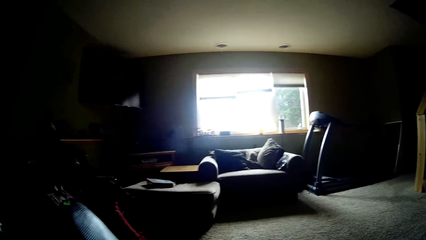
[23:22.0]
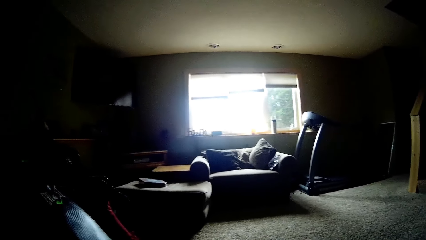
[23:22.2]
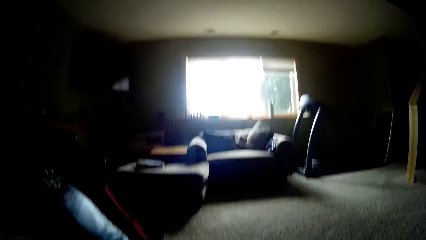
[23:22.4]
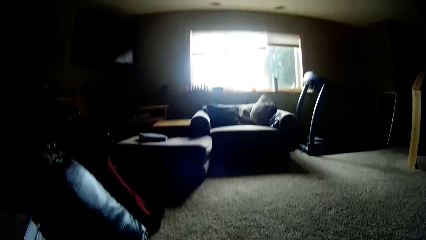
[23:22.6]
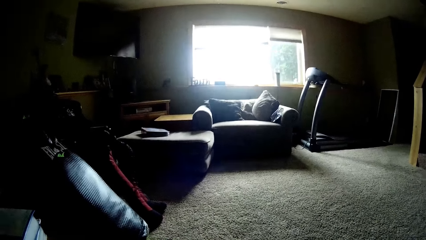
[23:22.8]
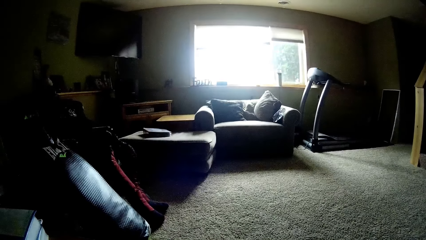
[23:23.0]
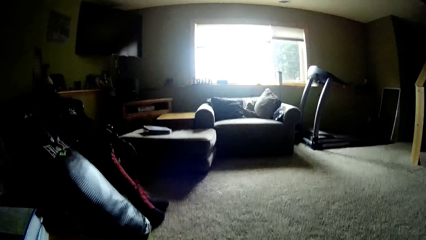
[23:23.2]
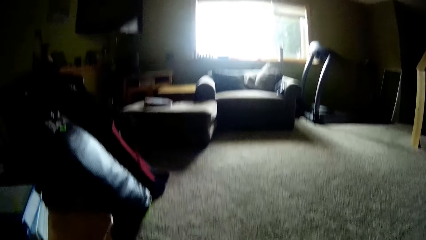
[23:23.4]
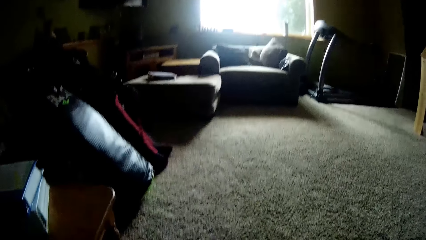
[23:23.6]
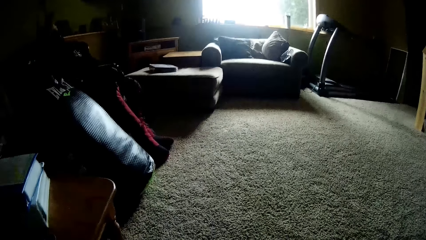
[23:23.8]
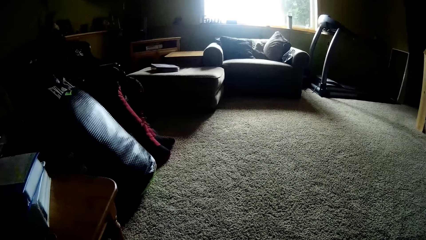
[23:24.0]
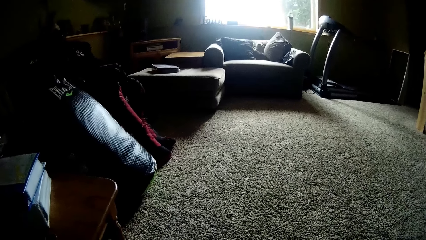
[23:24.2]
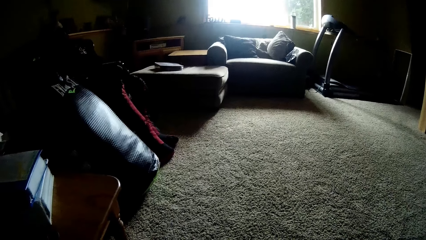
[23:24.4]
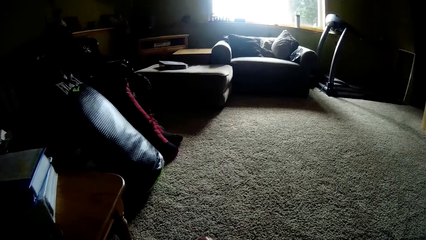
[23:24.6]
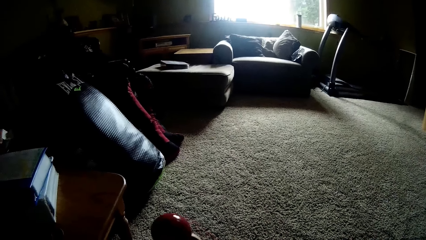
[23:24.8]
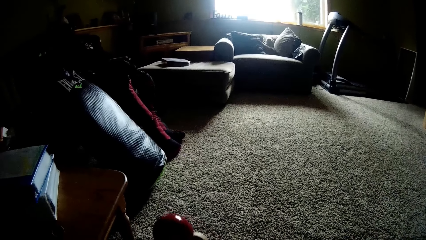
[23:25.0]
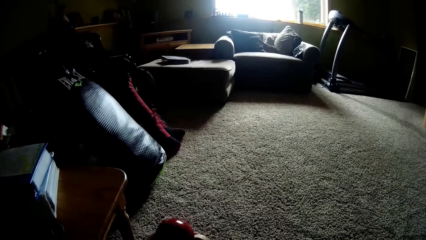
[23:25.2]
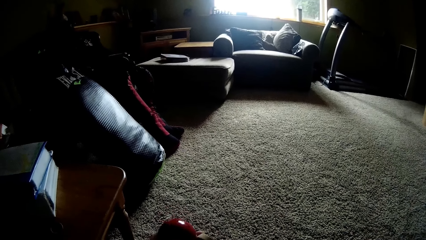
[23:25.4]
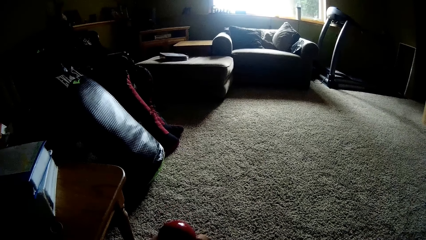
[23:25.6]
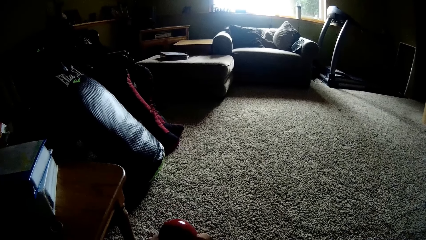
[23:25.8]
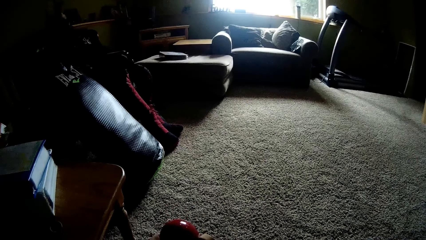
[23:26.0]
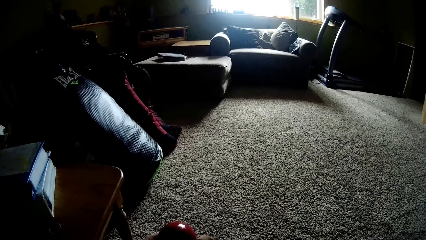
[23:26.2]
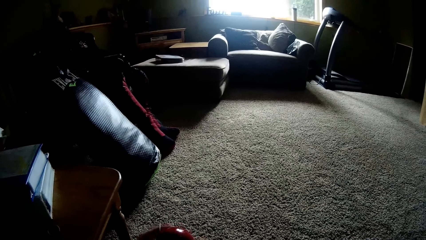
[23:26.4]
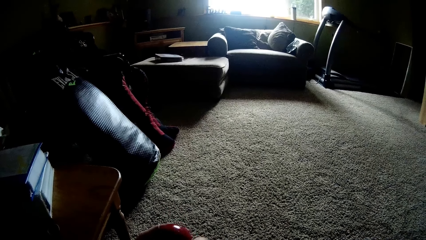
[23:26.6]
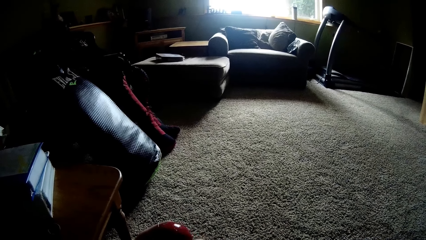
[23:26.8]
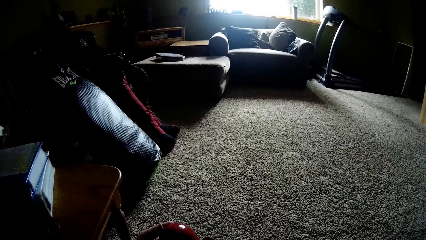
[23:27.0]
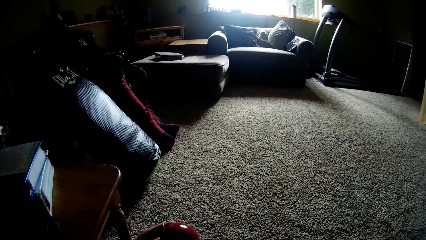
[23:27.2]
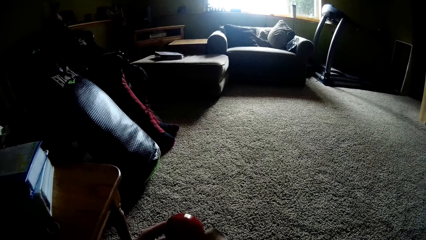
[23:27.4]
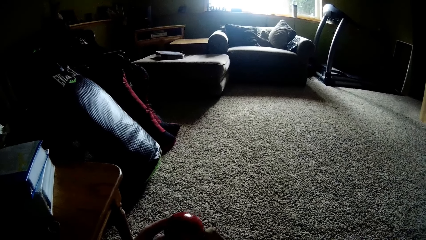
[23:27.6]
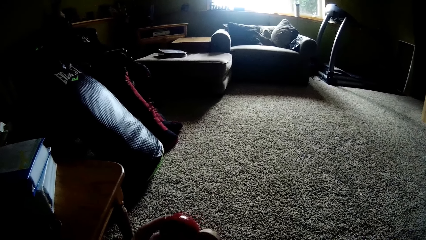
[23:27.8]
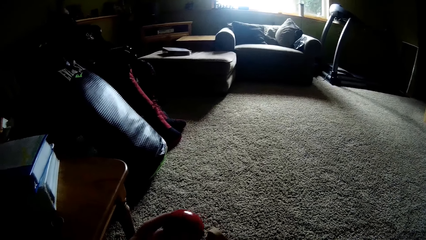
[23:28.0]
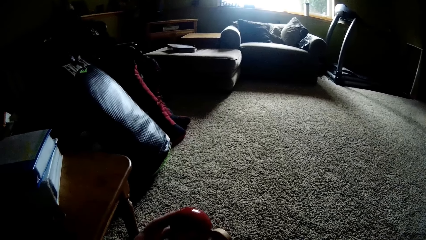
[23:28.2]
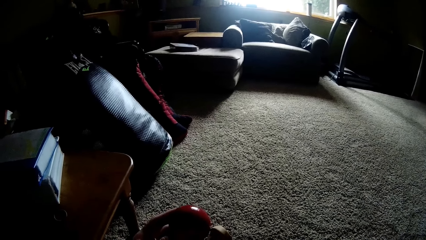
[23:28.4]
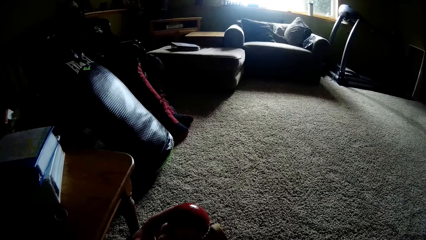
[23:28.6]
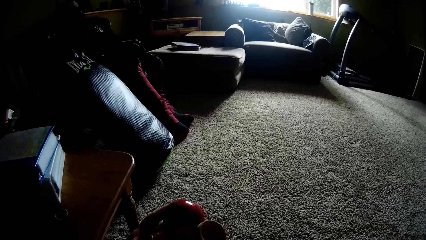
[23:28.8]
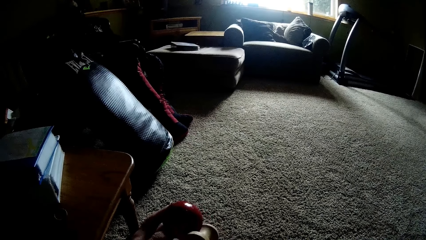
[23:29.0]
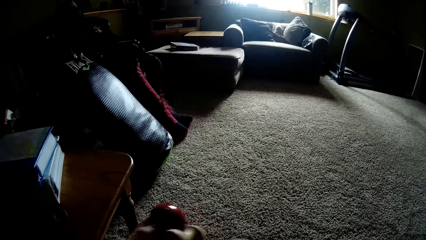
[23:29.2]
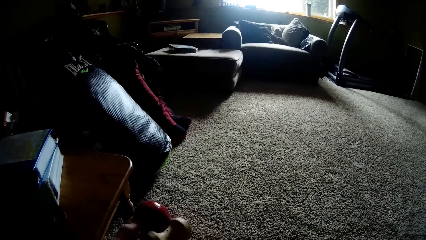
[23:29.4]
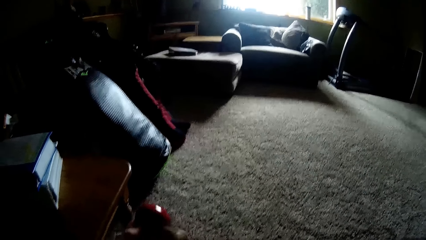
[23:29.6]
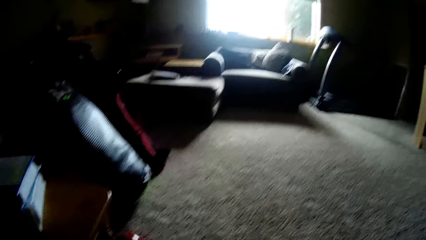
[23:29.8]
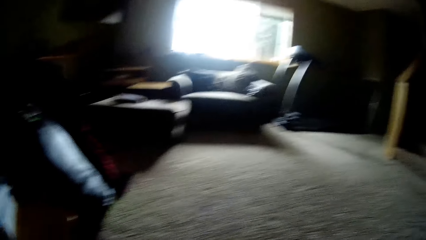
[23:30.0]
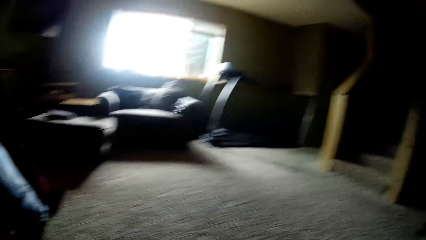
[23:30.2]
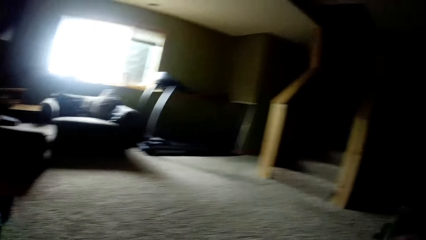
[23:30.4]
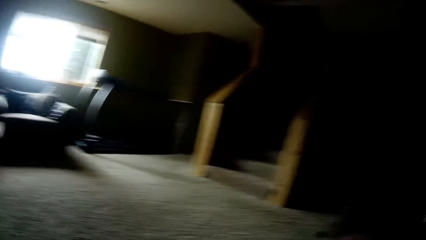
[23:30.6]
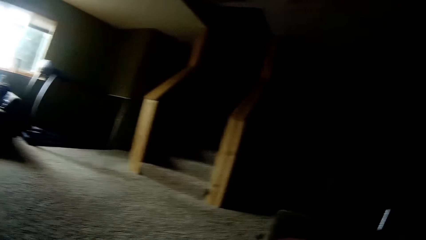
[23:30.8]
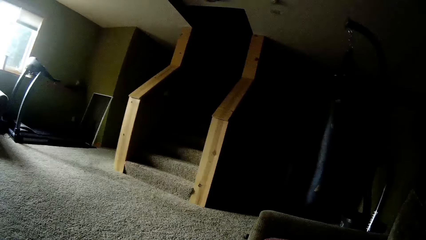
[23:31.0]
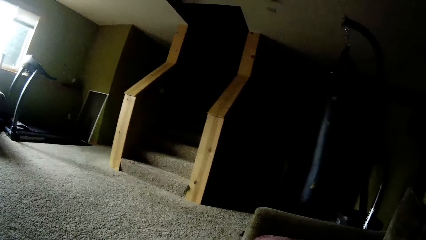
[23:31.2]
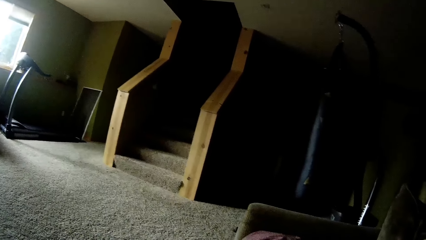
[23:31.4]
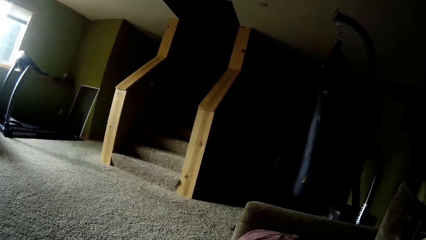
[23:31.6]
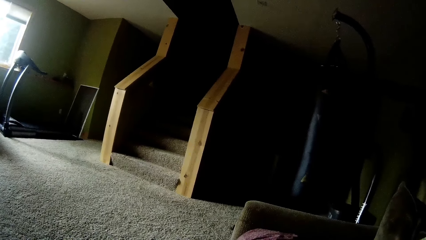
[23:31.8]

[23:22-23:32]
The camera wearer looks at the ball. They play with the stringed ball catching game toy with both hands. They look around.

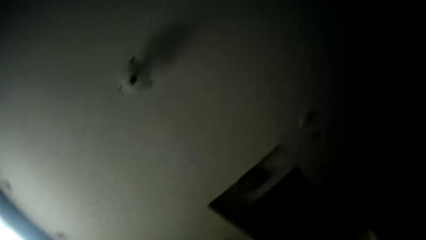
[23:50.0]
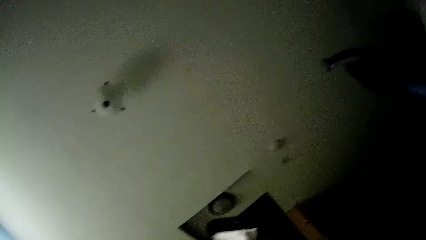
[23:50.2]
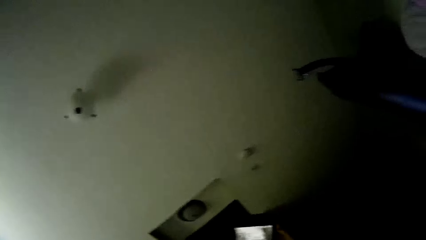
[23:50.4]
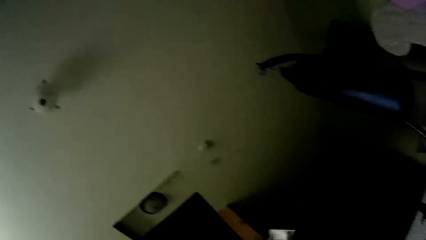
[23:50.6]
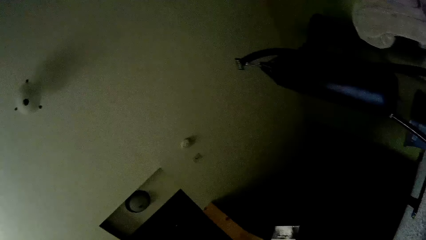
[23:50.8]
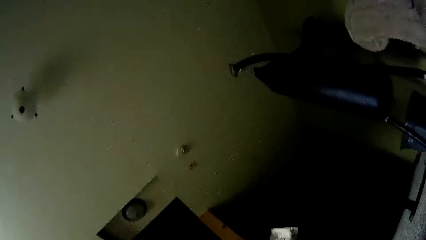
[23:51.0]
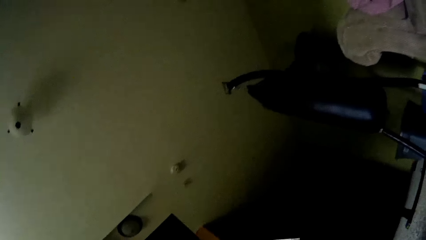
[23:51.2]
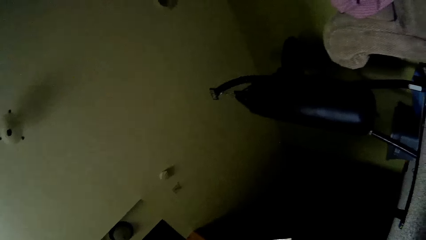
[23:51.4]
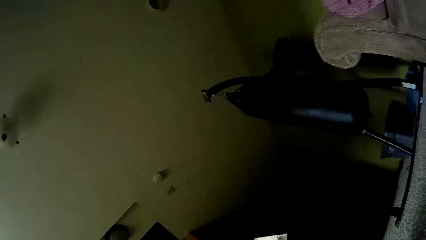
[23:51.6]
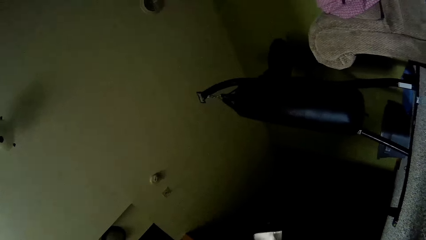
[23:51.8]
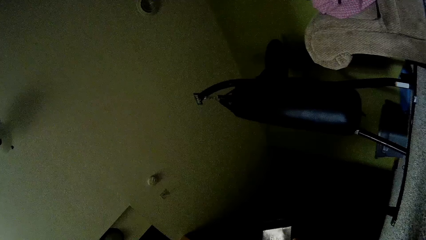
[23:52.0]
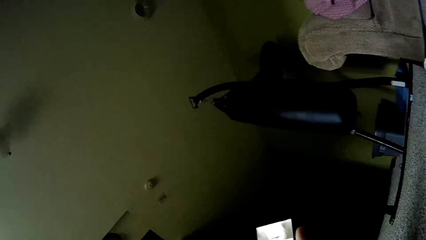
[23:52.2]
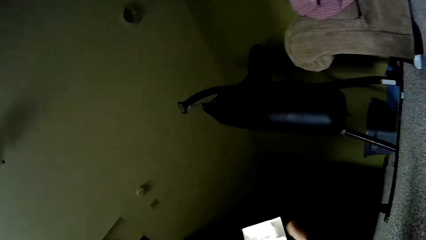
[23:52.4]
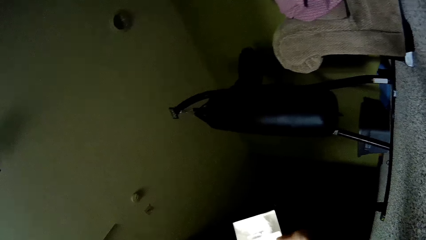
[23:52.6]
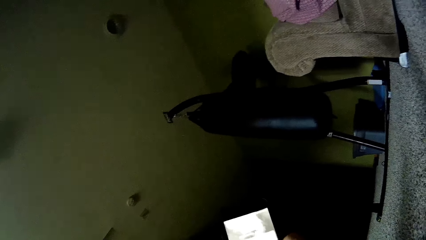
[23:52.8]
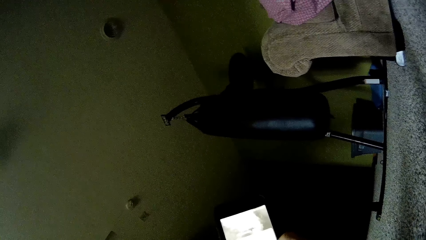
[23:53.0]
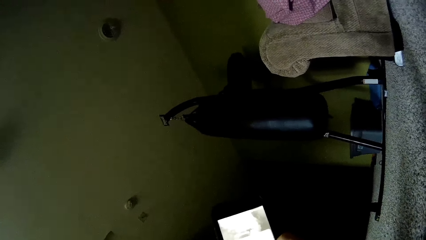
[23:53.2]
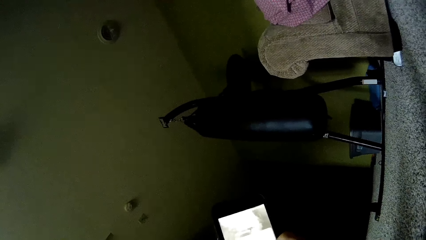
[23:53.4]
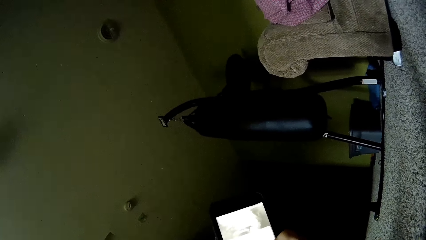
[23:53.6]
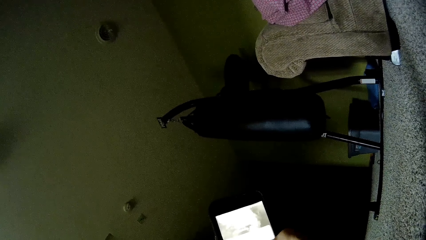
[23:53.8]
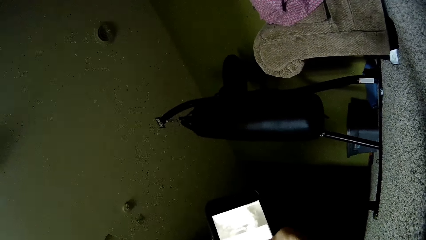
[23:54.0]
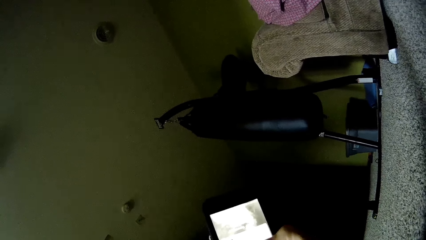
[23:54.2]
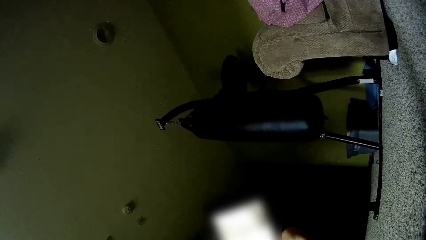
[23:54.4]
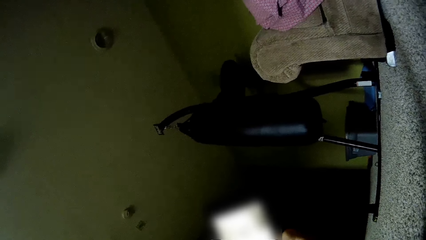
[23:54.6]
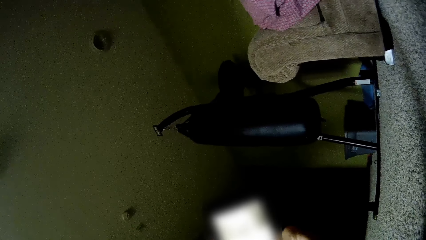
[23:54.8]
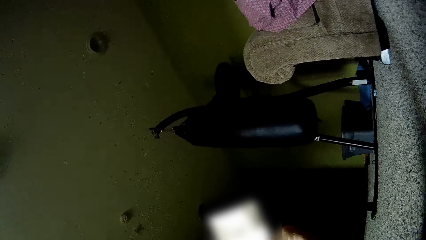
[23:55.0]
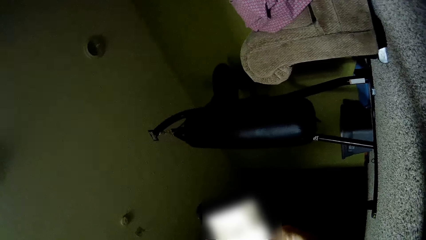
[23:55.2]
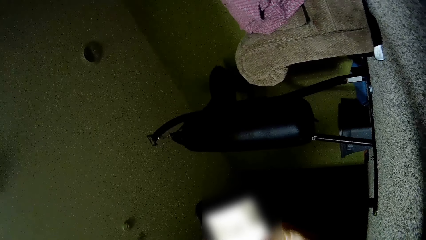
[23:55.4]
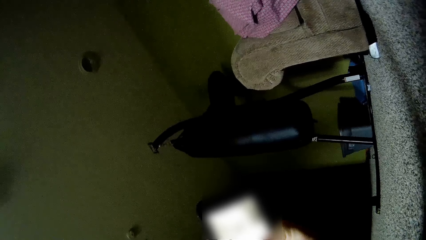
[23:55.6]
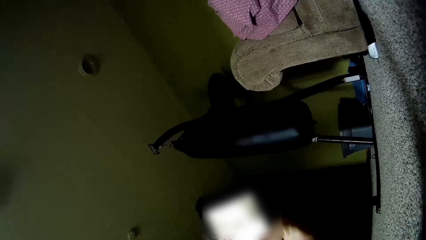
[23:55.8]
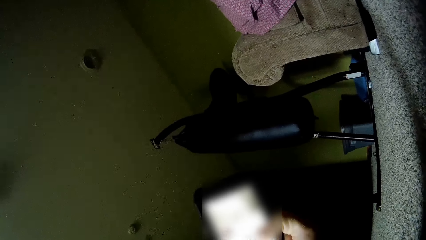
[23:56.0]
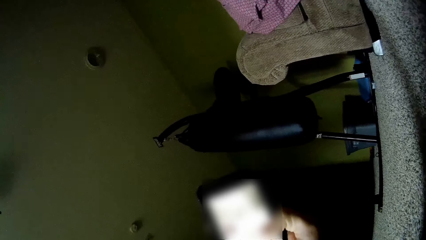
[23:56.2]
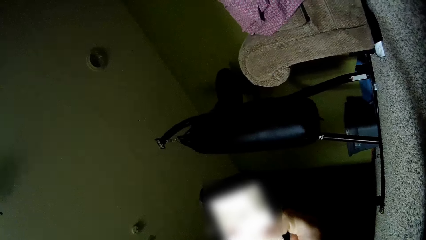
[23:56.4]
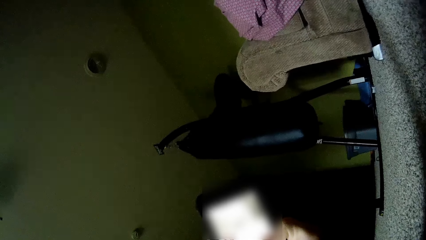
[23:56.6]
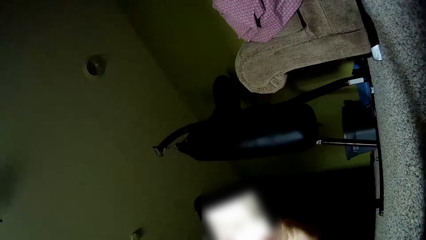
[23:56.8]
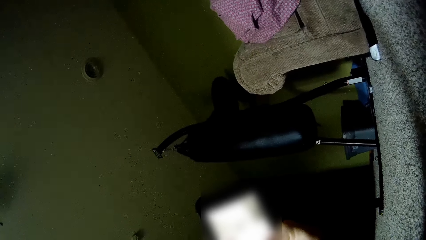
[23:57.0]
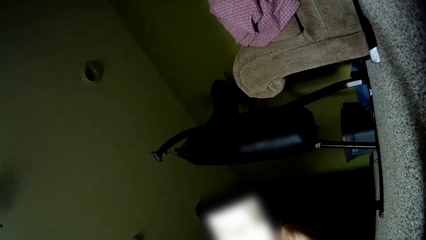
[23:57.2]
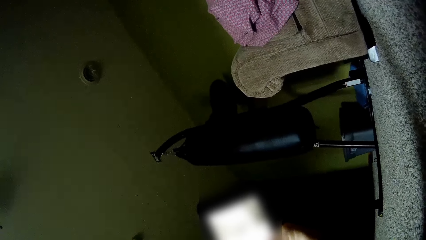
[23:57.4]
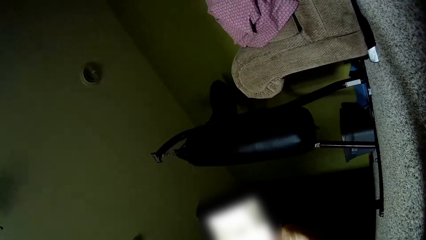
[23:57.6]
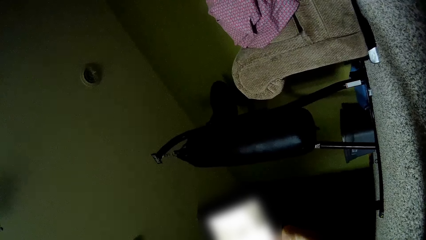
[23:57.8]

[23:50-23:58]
The camera wearer operates the phone in his right hand. He looks at the phone.
